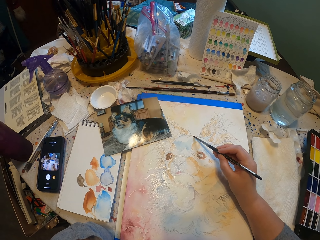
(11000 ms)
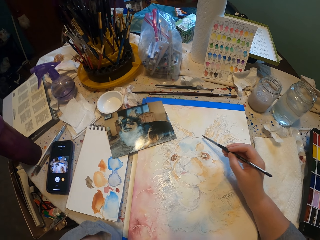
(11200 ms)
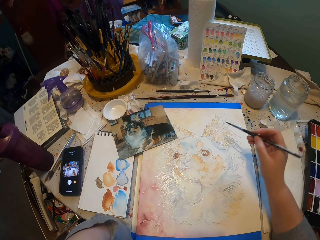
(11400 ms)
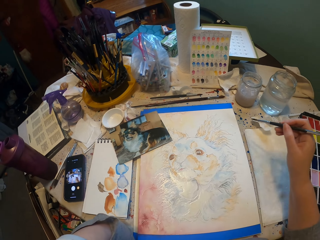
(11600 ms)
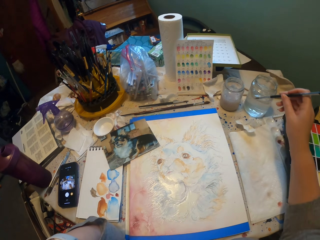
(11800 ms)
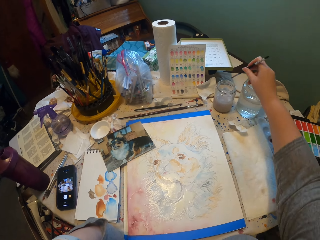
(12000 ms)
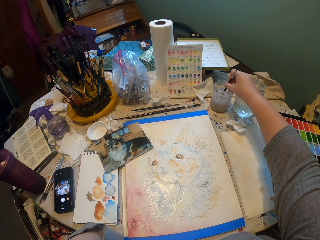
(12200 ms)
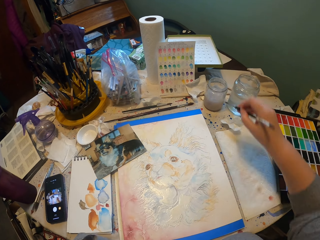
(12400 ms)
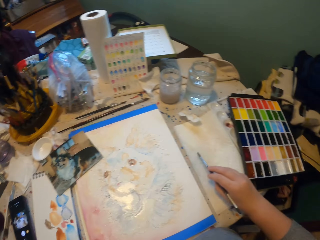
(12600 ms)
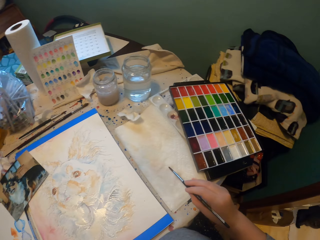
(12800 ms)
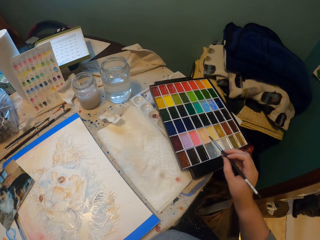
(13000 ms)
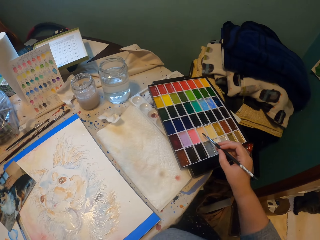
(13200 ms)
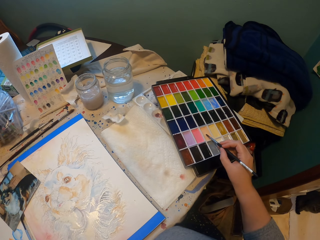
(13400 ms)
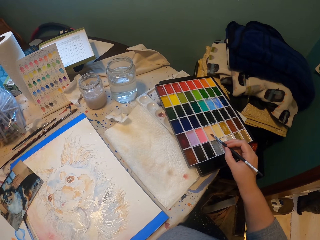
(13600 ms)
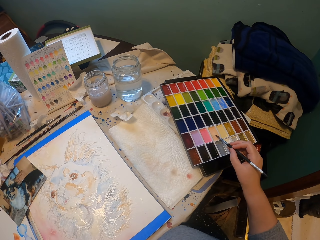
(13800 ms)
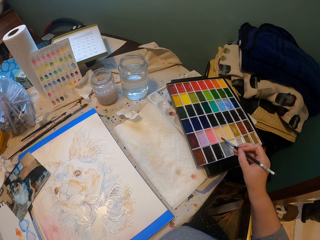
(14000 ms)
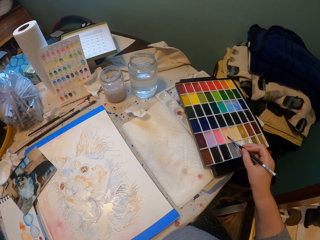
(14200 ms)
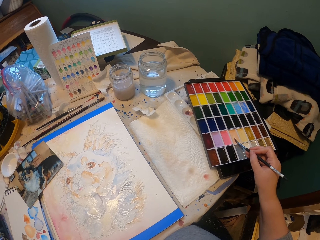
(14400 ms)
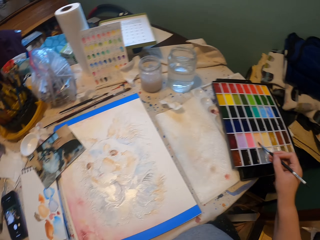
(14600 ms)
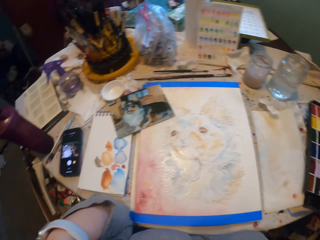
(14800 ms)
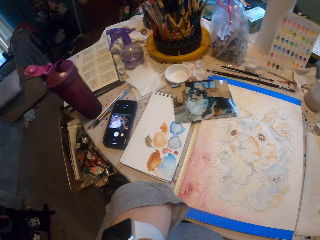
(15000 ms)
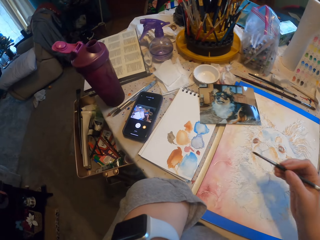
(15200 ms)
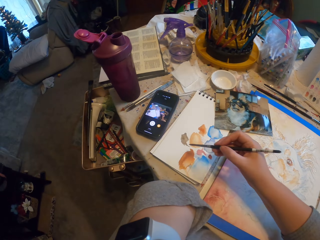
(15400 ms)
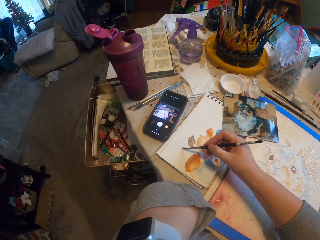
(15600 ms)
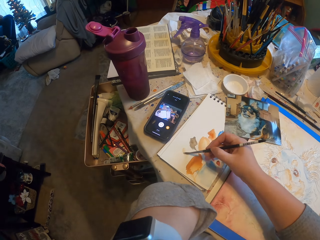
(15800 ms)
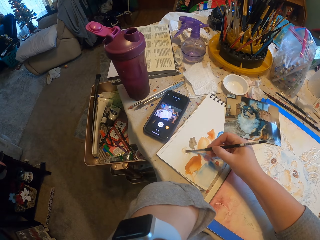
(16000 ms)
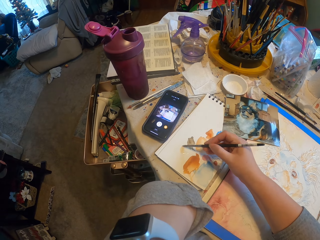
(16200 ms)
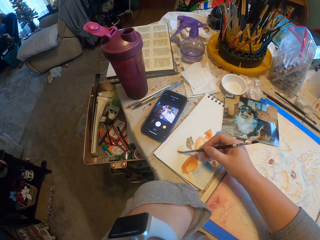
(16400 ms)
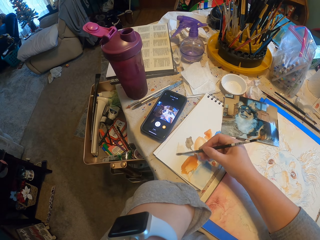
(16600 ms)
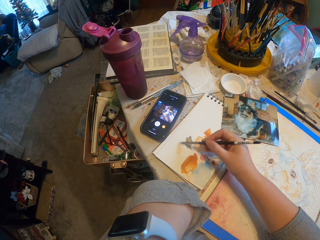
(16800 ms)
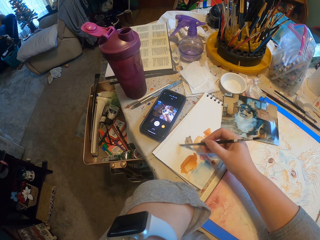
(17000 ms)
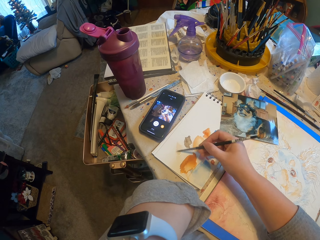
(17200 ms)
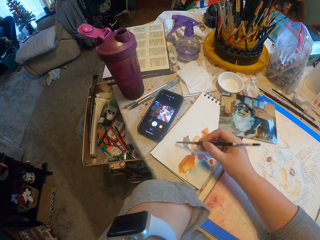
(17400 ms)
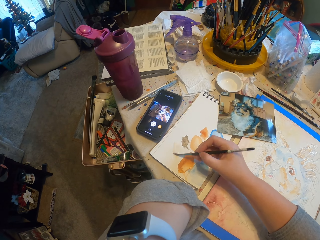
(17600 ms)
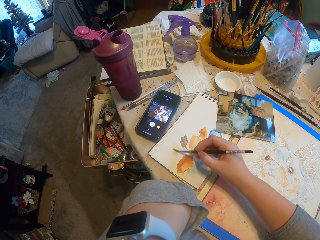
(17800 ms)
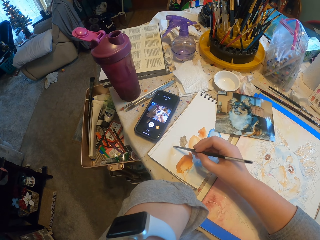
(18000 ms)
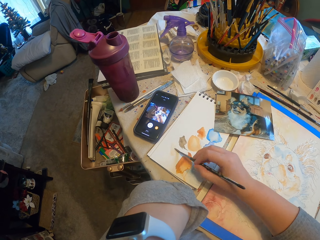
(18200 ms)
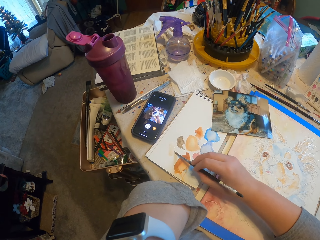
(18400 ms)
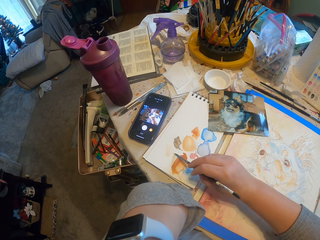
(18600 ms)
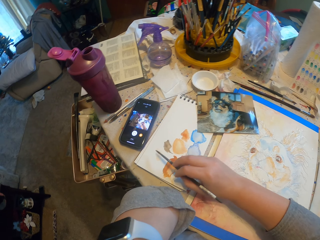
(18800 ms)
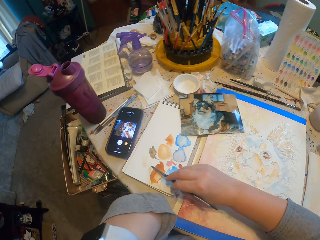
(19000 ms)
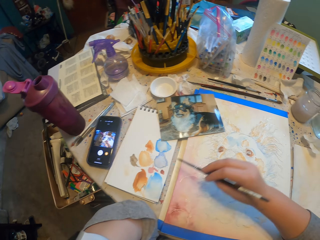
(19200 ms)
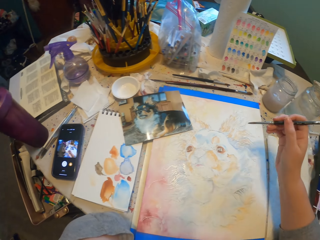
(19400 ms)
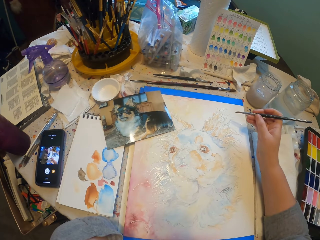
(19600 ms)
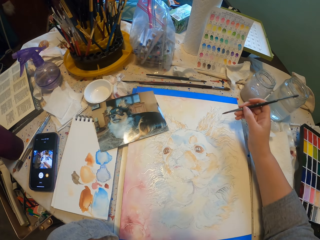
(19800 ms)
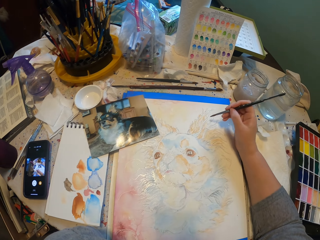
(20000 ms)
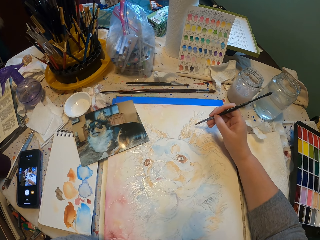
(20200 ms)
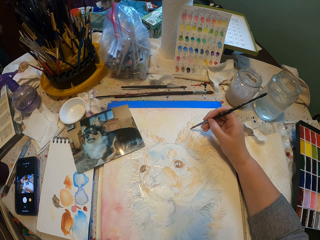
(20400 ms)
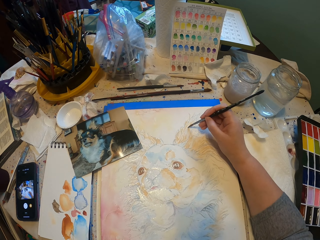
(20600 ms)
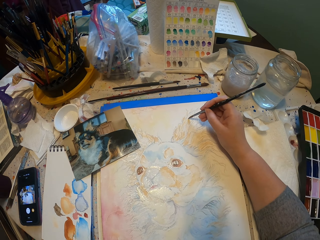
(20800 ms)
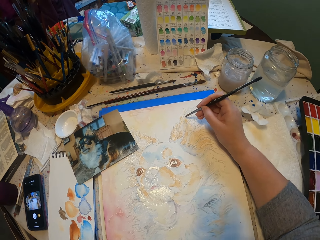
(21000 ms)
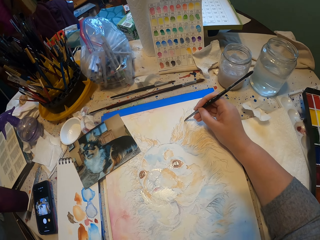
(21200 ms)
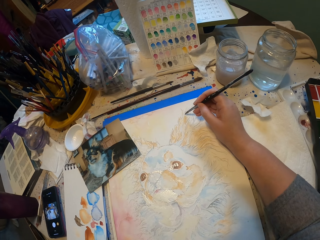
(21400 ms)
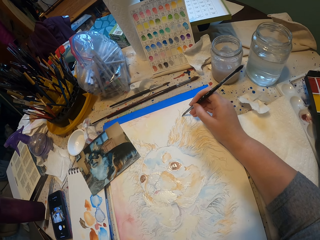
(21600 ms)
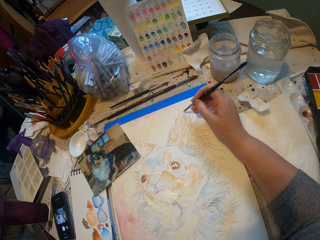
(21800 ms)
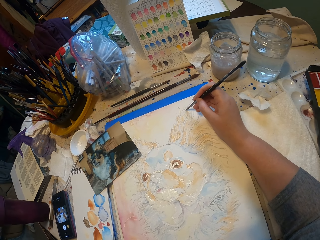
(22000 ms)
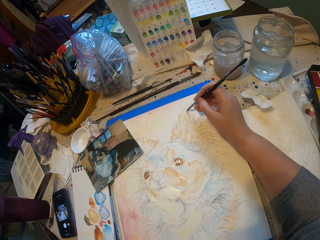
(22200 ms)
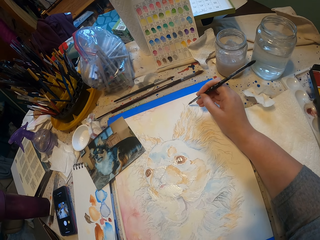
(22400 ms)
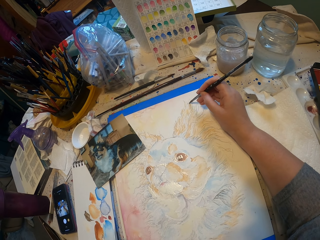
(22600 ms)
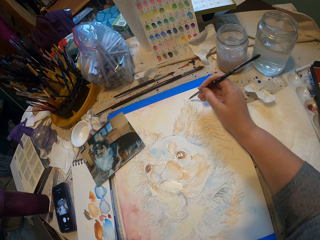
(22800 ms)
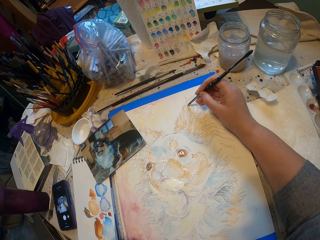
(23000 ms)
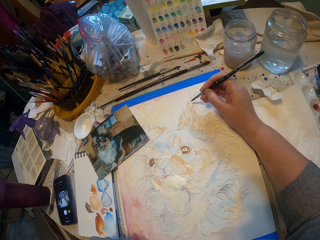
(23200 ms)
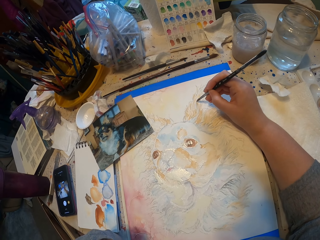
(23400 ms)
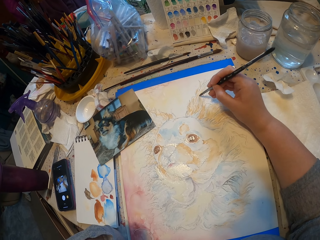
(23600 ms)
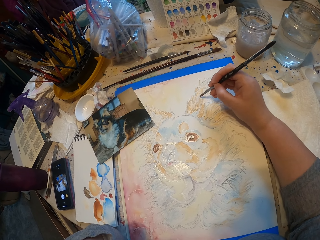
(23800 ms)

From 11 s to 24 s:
The camera wearer paints on the paper. They dip the painting brush in the water. They dry the excess water with a tissue. They mix the water and paint using the brush. They rub the brush on the watercolor. They rub the brush on the paper. They paint the art.

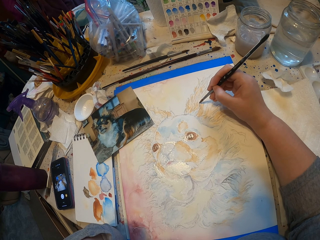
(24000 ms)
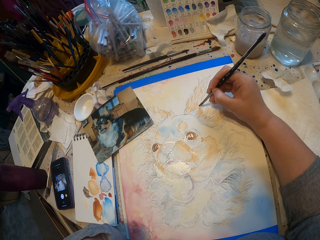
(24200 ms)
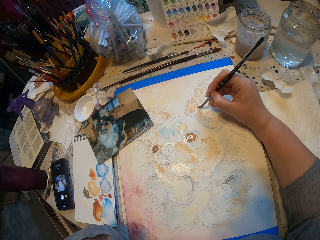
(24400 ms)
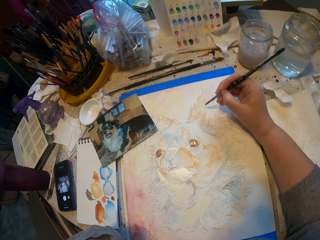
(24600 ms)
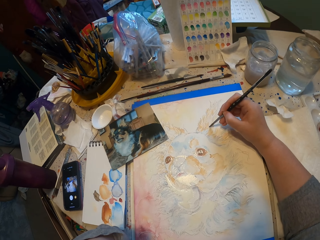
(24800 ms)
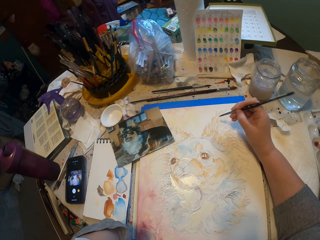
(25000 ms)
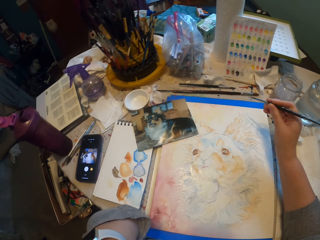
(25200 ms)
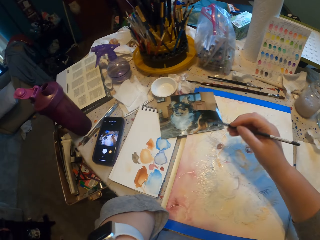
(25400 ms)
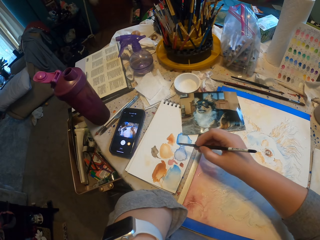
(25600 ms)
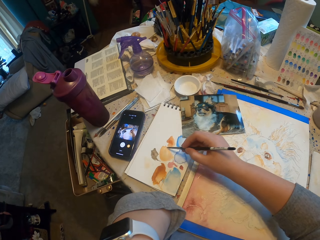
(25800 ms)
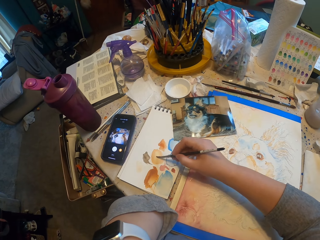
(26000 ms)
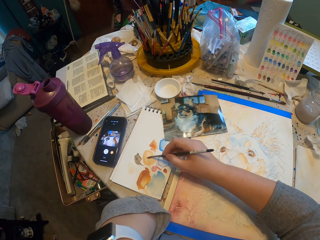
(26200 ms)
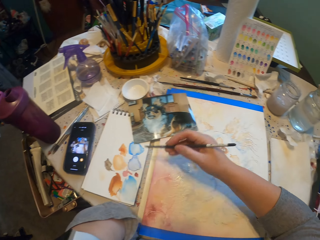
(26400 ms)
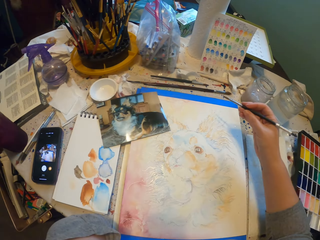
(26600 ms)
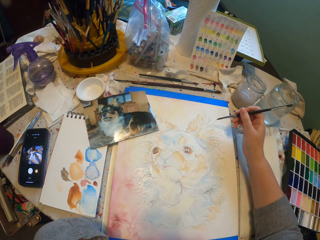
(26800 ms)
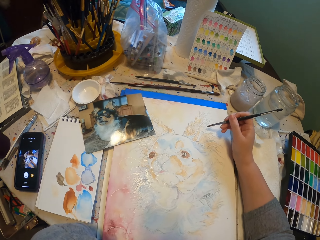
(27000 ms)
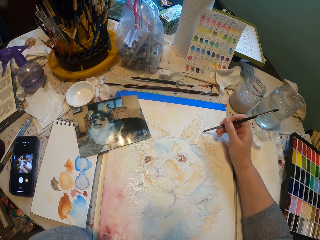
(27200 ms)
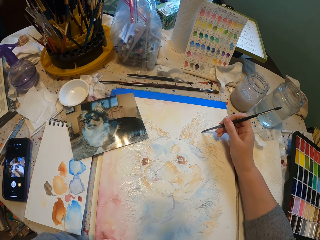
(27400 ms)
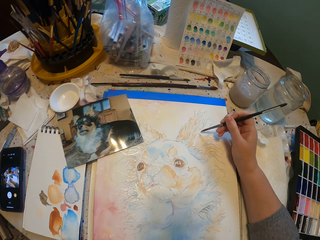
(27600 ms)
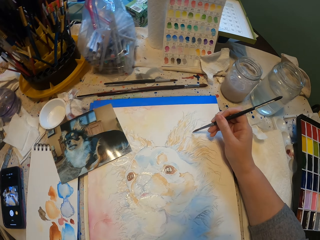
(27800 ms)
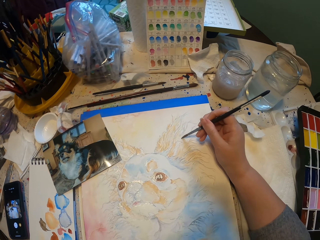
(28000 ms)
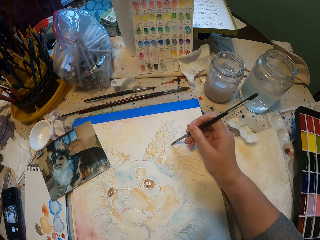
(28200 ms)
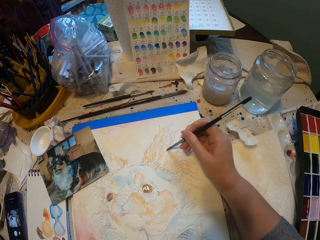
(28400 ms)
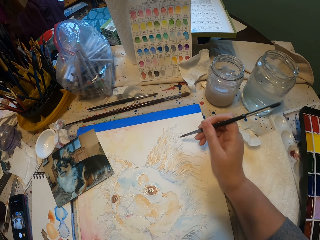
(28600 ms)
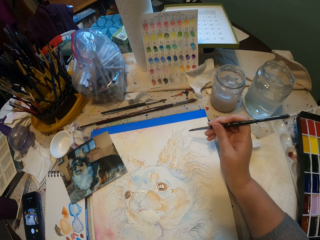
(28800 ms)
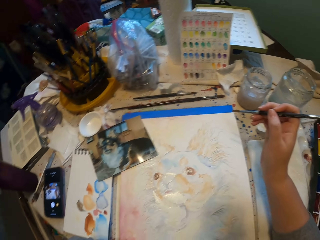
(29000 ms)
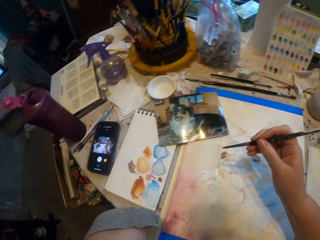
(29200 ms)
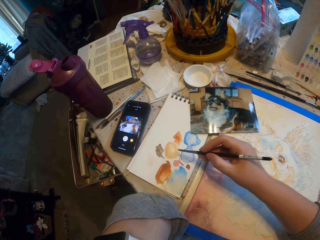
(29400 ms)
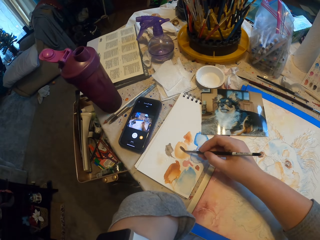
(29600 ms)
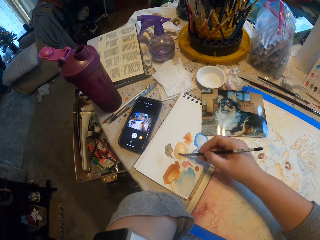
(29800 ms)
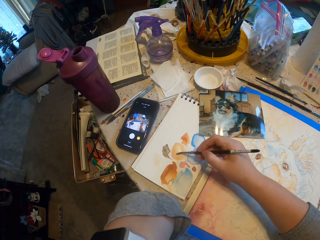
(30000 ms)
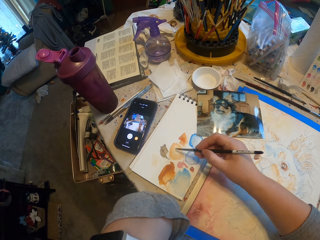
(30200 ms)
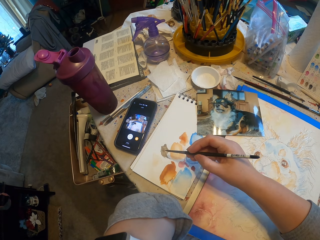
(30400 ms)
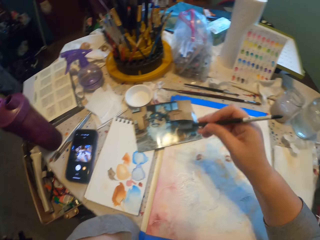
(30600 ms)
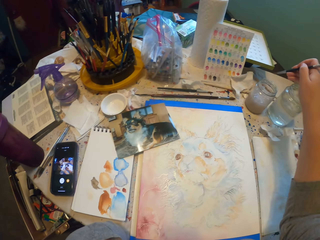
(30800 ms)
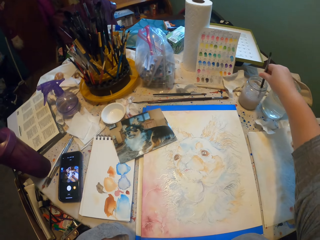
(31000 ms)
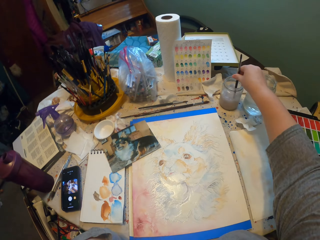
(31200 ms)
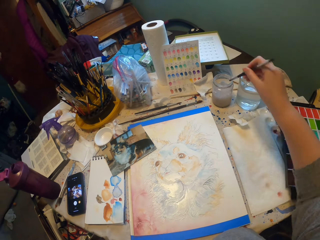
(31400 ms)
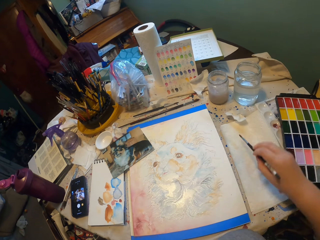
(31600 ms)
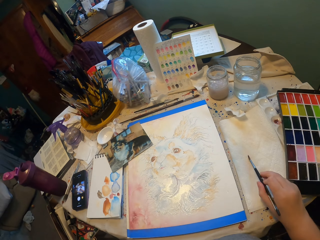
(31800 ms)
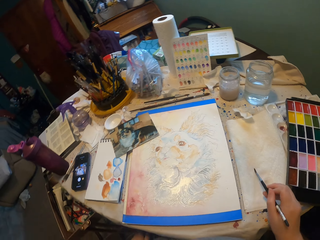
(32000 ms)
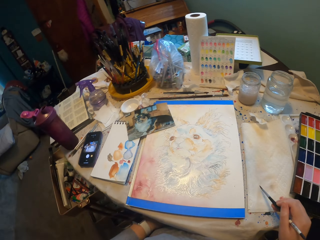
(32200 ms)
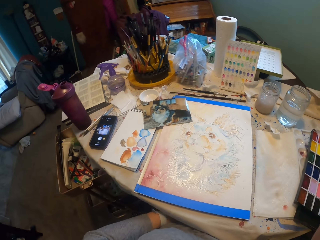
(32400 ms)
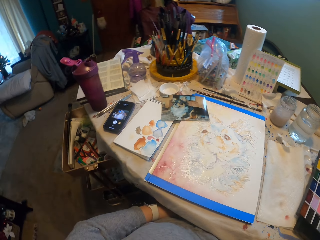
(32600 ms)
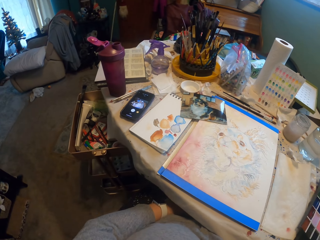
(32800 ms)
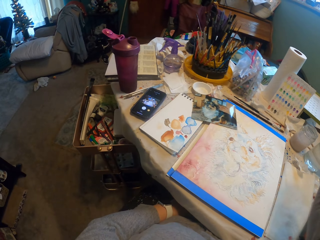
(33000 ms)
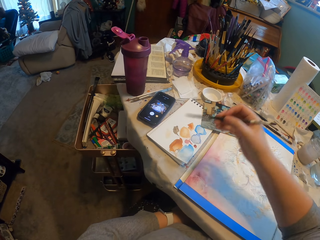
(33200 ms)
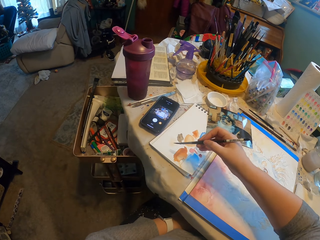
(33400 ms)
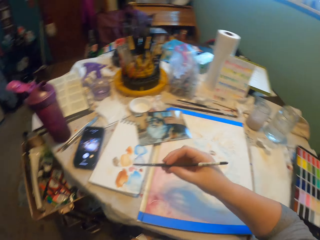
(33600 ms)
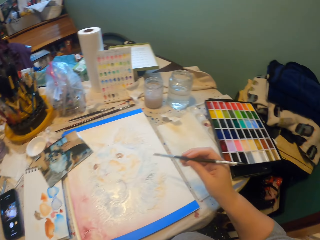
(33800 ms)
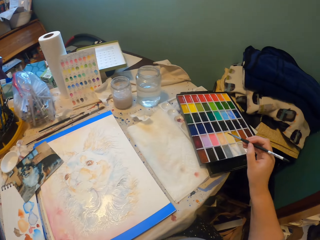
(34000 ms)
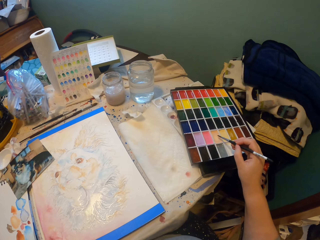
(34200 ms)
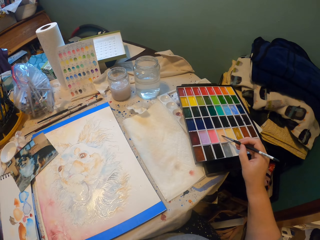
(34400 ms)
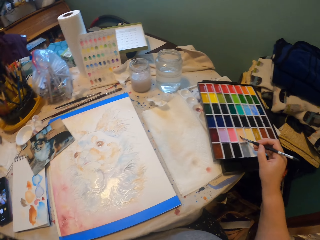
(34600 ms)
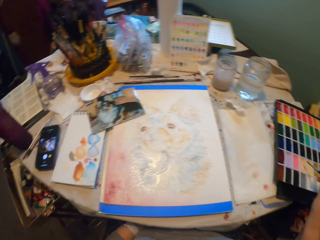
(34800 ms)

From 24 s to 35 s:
The camera wearer paints on the paper. They pick the color with a brush. They rub the brush on a color on the paper. They paint the art. They paint on the paper. They pick the color with the brush. They paint on the paper again. They dip the painting brush in water. They dry the excess water with a tissue. They wipe the brush on the paper. They pick the color with the brush.
